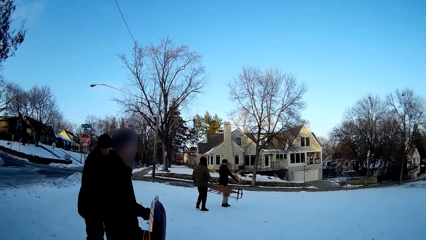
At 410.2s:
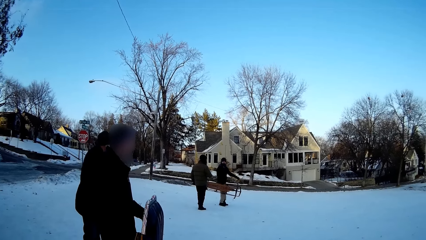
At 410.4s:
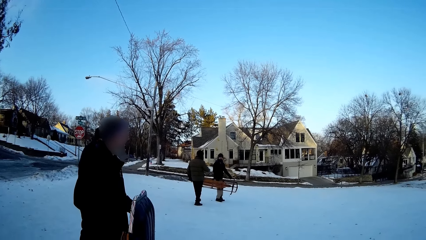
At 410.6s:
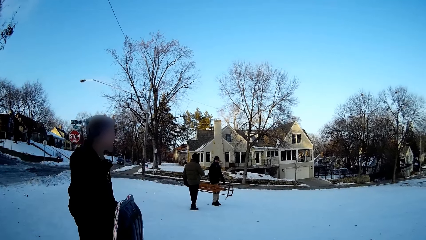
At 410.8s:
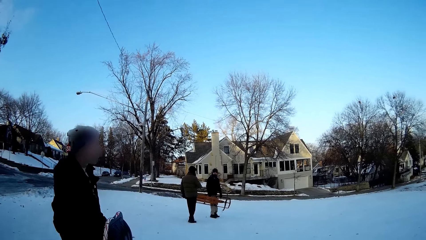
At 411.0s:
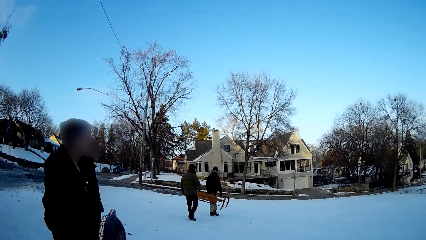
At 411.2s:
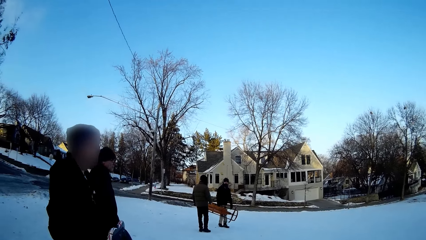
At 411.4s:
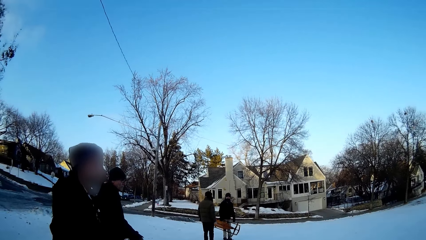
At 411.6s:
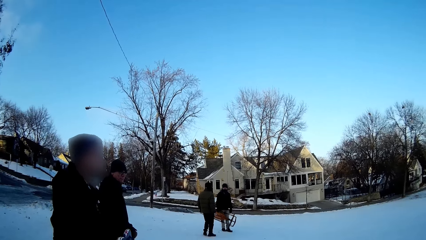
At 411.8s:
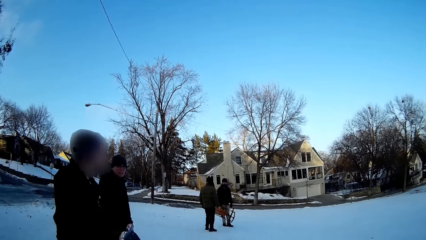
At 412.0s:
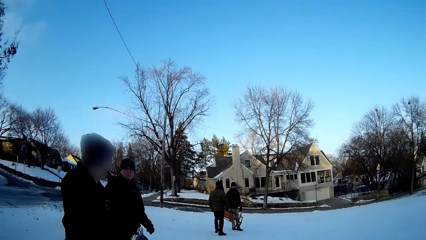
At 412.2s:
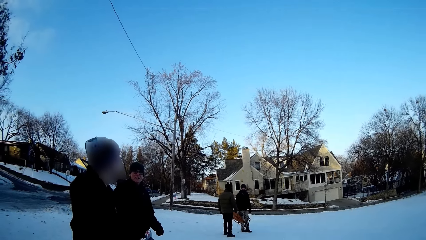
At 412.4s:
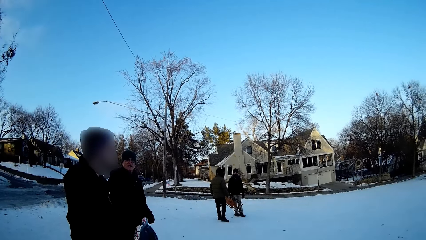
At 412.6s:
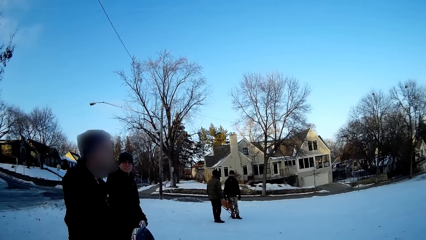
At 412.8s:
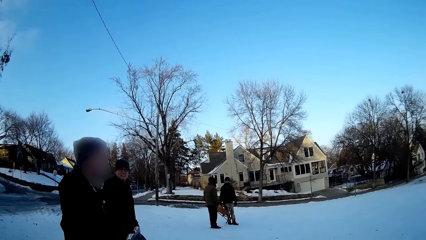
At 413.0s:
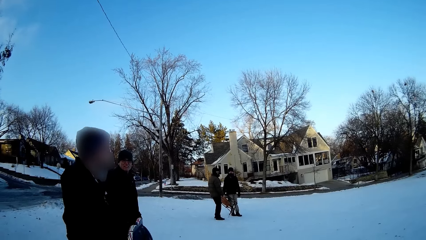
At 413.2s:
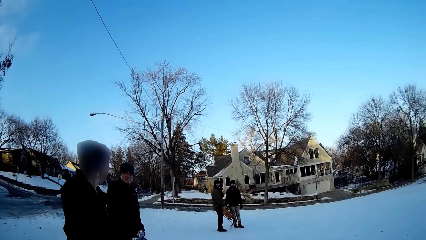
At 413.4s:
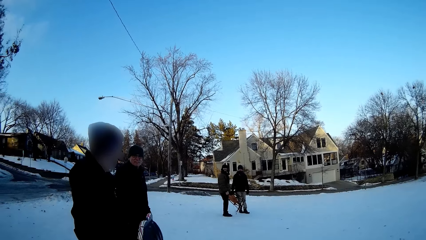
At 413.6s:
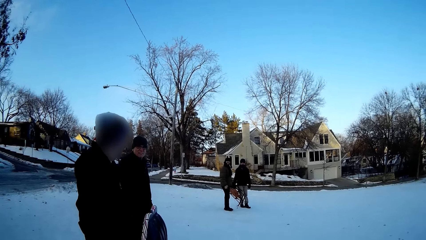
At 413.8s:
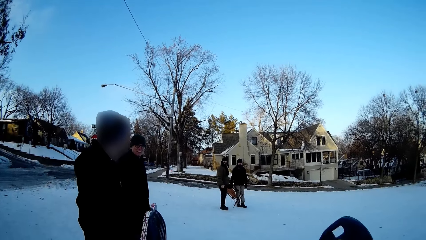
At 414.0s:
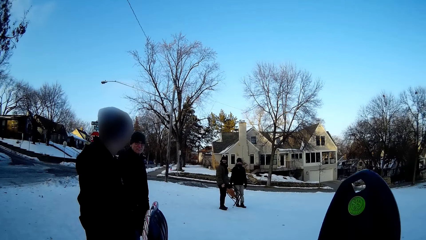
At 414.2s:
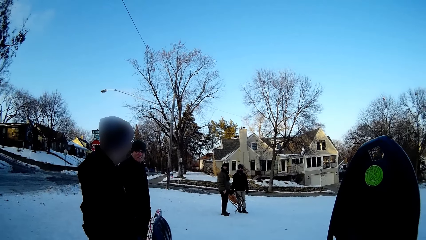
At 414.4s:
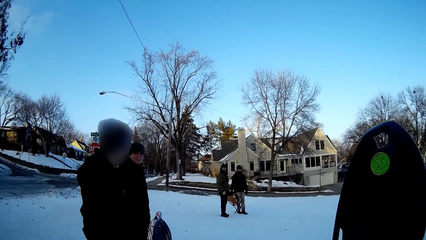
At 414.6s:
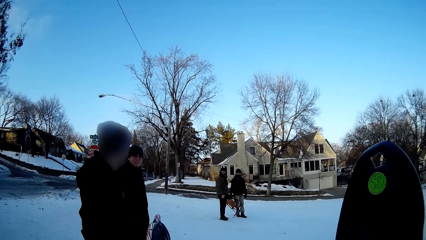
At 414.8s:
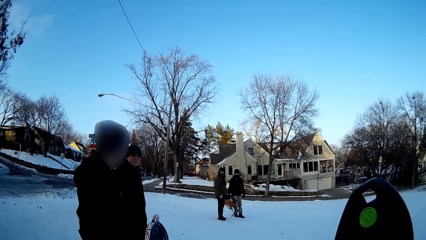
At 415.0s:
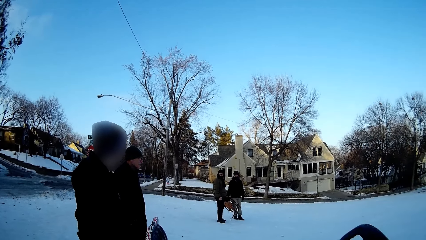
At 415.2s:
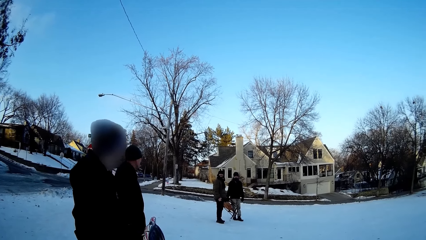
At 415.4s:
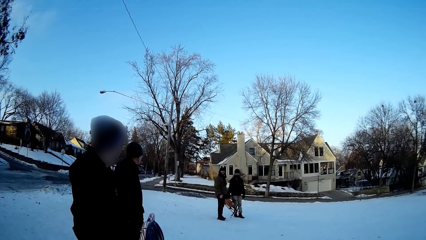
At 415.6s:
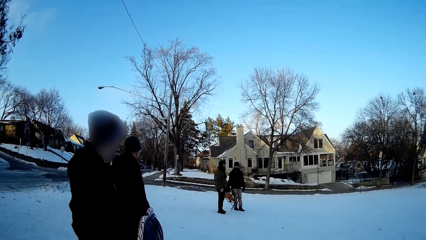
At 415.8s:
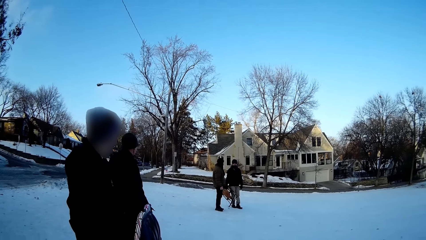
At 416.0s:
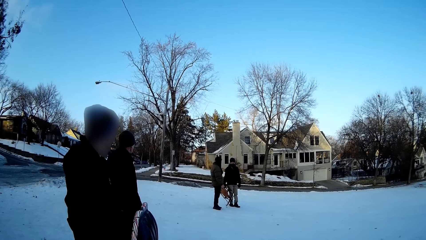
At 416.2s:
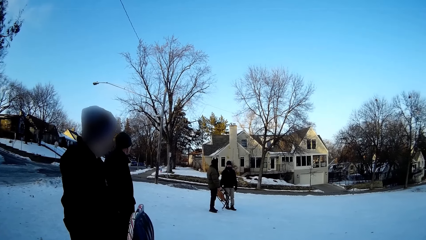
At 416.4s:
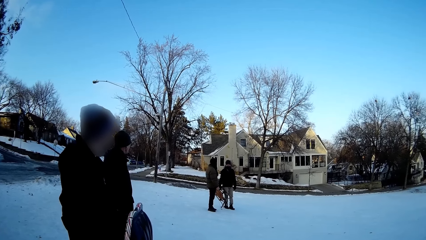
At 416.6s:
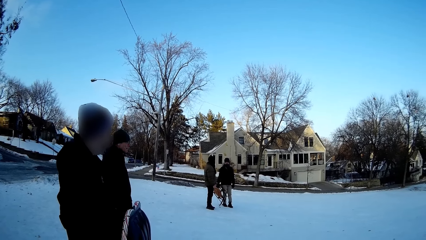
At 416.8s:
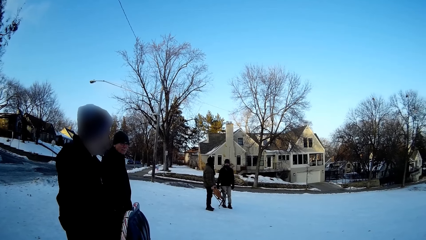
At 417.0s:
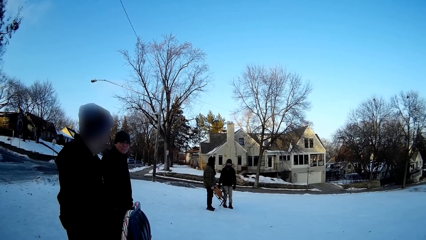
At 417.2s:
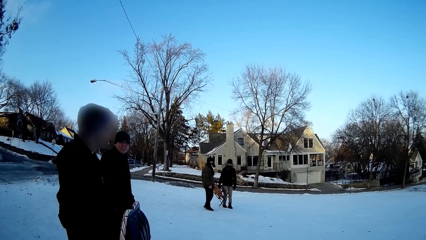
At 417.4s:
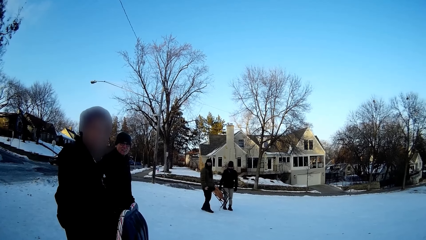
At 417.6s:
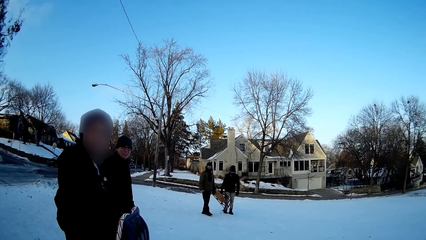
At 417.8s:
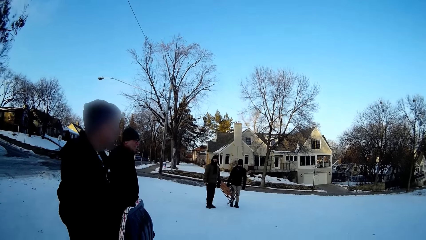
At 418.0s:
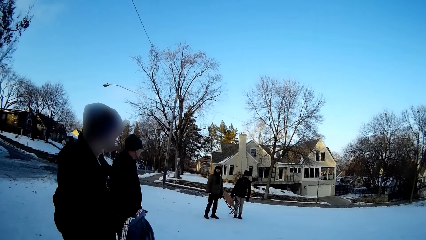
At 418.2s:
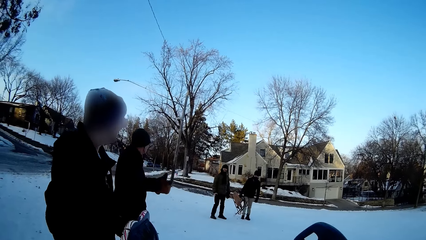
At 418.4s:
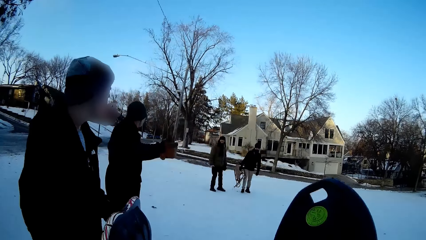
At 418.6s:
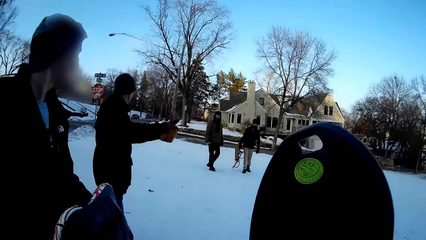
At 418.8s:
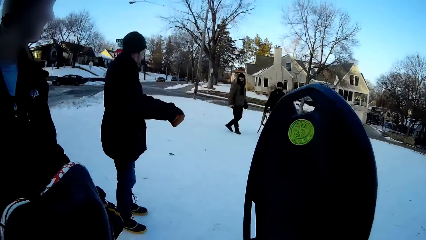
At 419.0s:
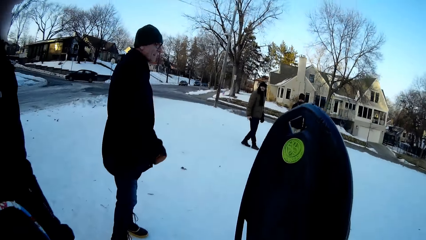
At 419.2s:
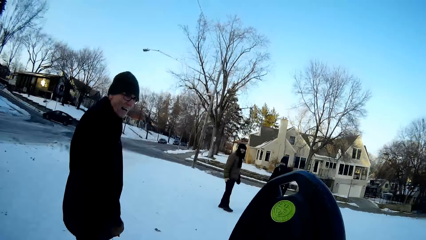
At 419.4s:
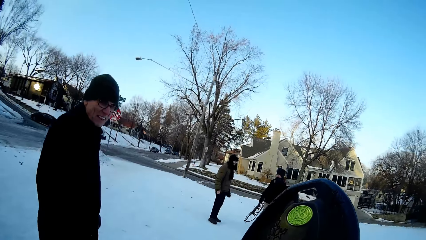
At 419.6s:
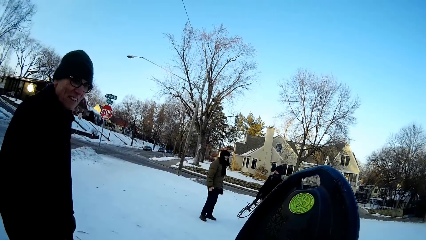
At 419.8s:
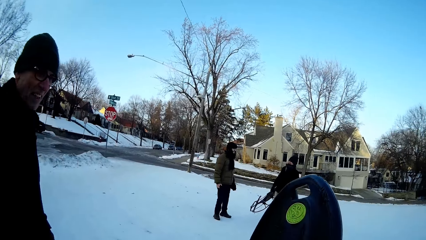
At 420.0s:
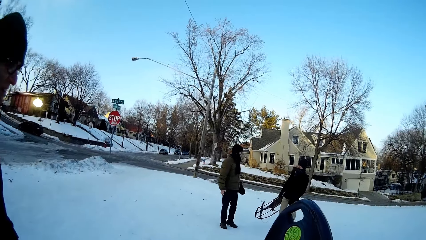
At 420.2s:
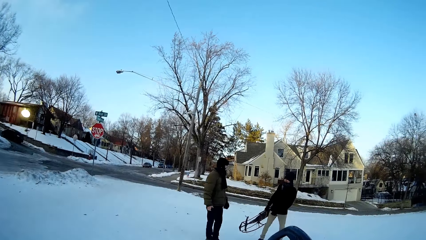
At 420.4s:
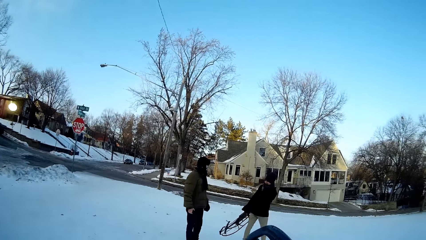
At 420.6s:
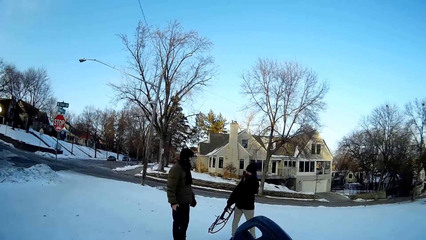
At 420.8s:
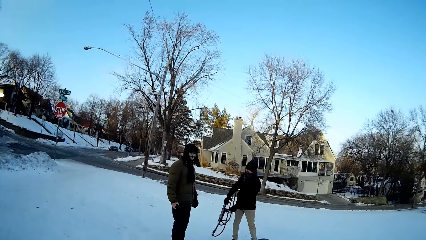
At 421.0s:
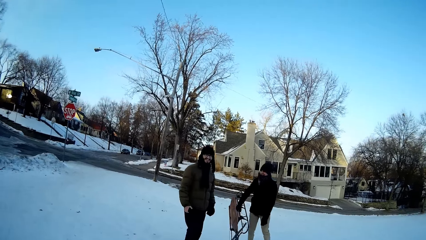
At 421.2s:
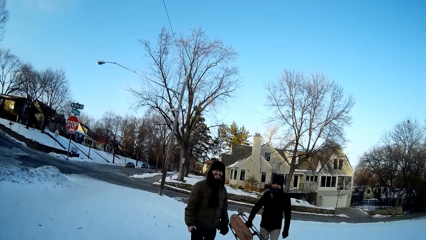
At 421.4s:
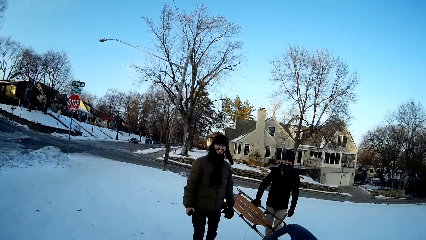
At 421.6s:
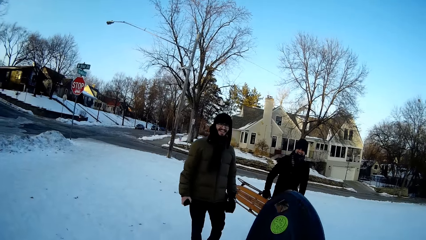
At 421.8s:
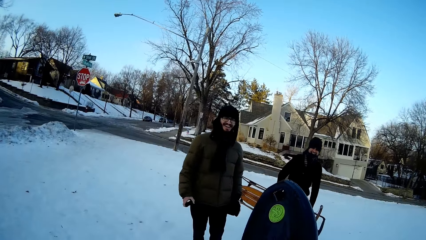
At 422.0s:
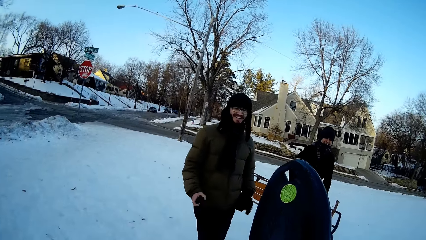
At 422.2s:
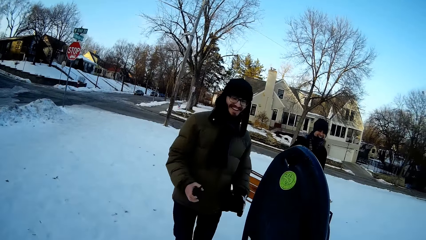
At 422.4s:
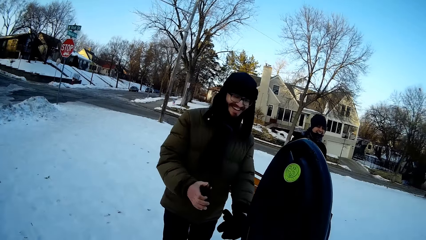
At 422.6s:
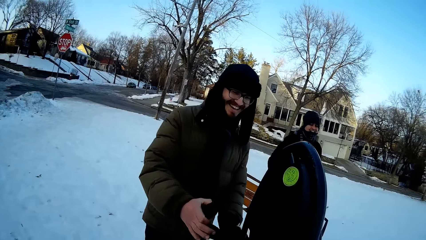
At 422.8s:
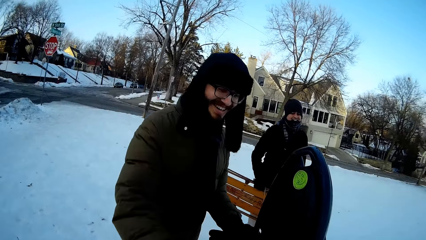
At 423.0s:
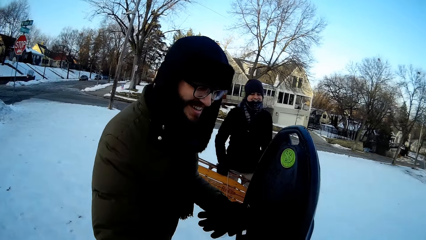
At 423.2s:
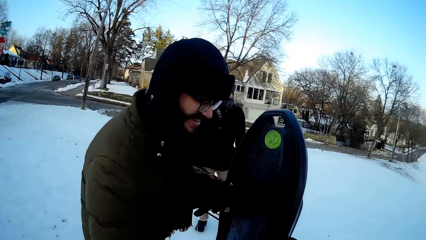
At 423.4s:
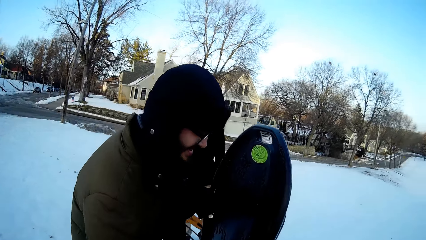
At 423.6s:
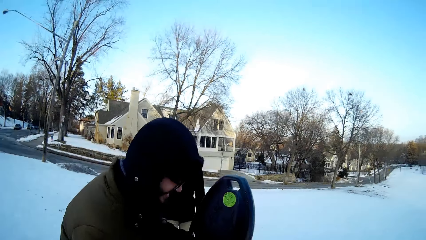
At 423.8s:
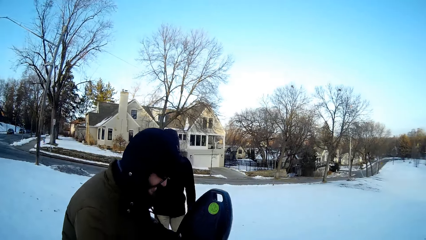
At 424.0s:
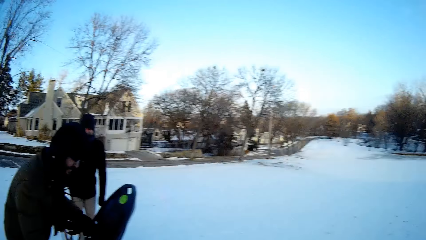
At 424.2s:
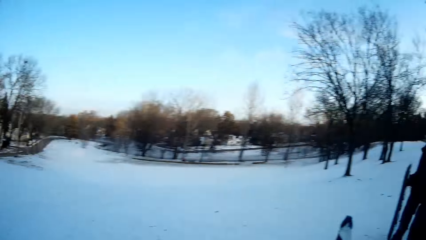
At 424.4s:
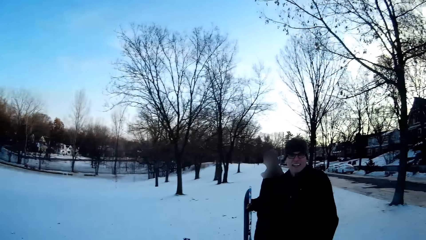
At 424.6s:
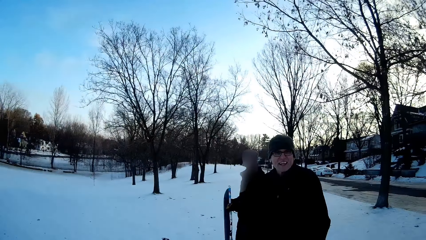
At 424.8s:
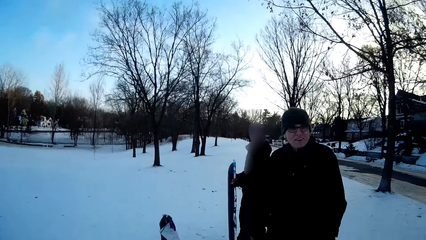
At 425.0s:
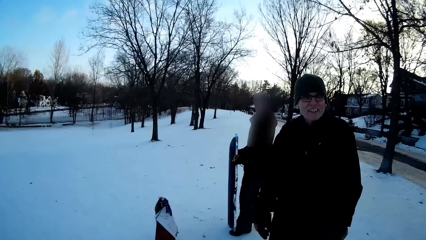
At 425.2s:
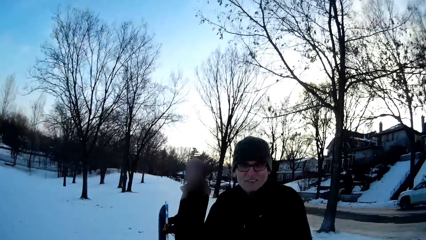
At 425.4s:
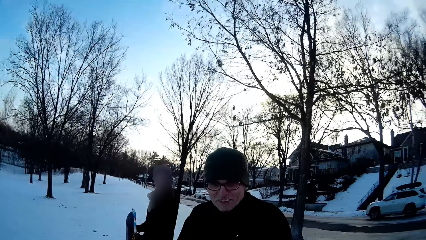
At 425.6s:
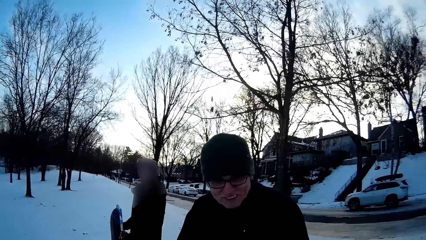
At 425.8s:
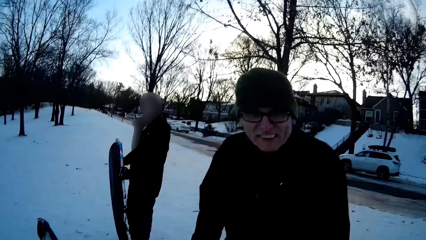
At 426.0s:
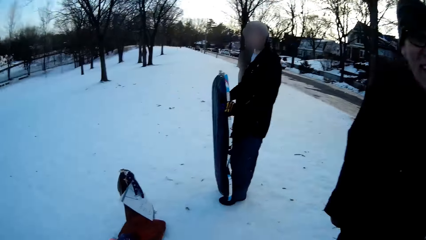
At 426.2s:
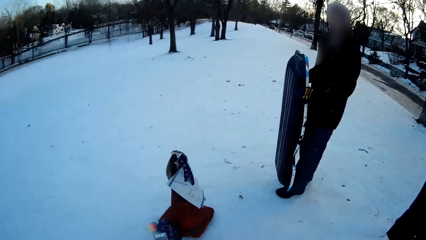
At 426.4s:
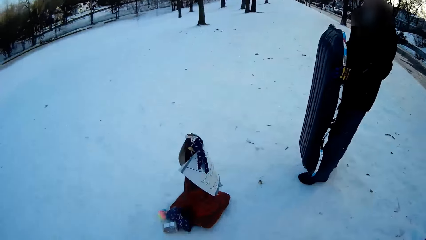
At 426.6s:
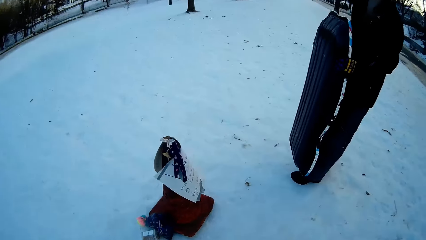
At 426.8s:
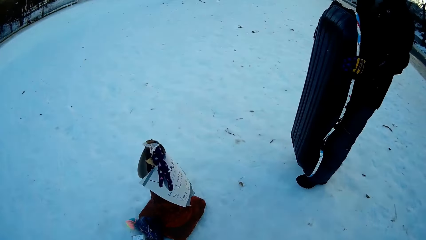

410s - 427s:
The camera wearer walks towards a man. She lifts the snowboard. She puts down the snowboard. She walks towards two other men. She walks away from the first man. She lifts the snowboard. She passes the snowboard in her hand to one of the two men. She looks at another man. She walks towards the first man.
